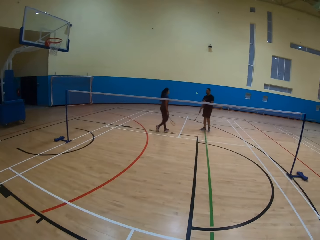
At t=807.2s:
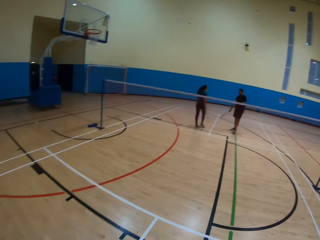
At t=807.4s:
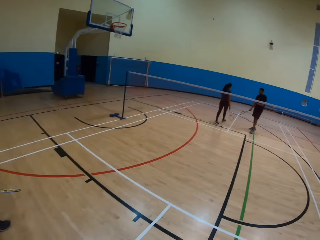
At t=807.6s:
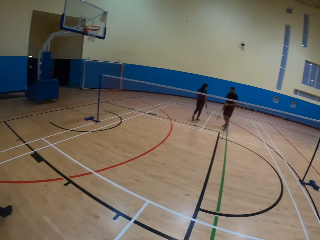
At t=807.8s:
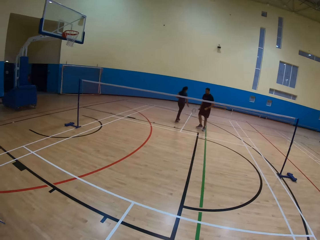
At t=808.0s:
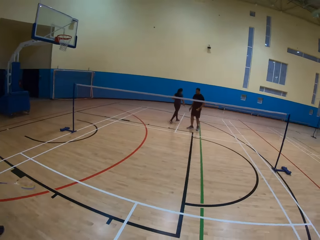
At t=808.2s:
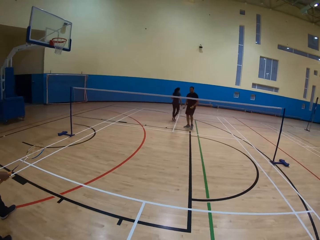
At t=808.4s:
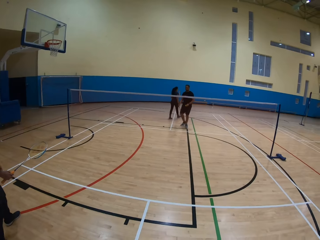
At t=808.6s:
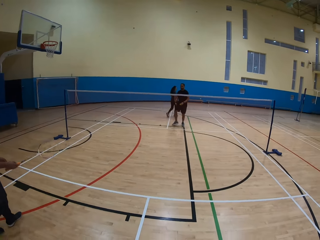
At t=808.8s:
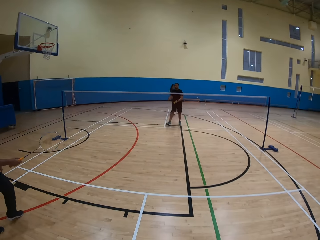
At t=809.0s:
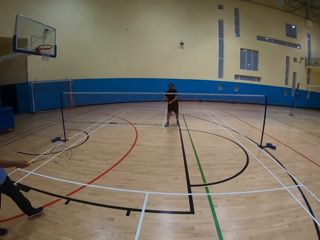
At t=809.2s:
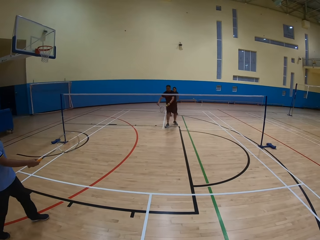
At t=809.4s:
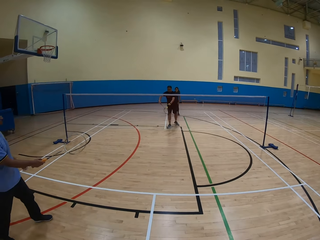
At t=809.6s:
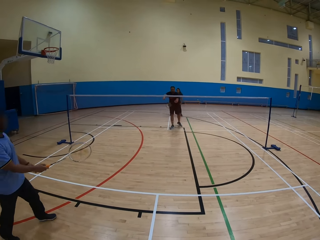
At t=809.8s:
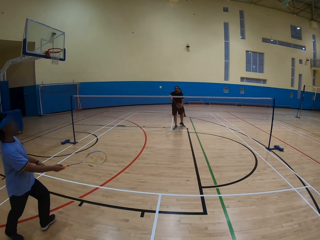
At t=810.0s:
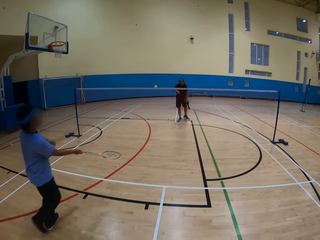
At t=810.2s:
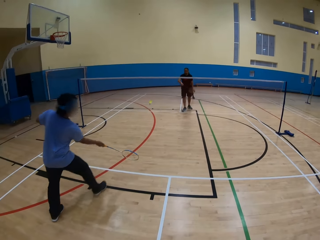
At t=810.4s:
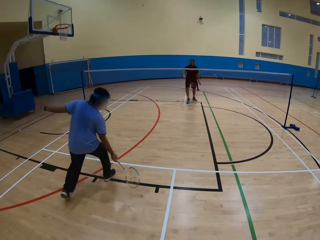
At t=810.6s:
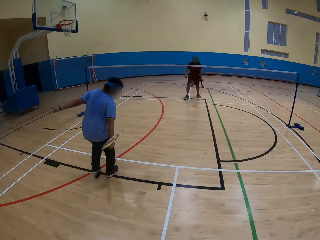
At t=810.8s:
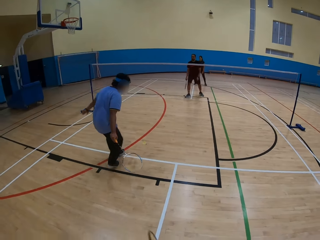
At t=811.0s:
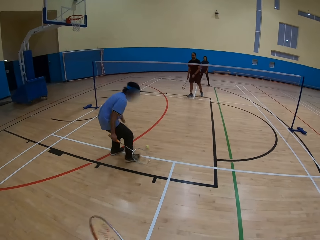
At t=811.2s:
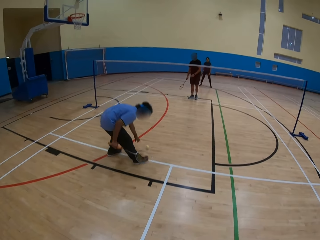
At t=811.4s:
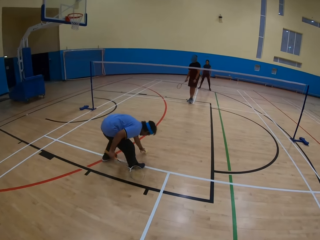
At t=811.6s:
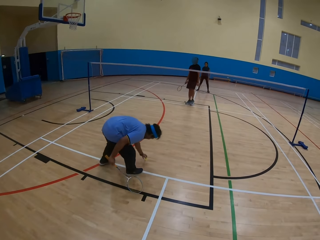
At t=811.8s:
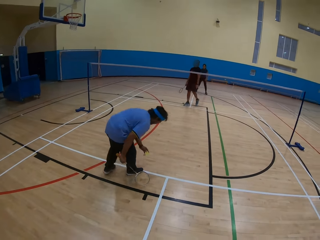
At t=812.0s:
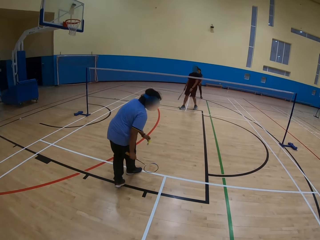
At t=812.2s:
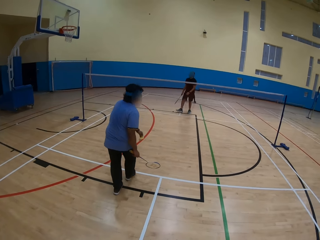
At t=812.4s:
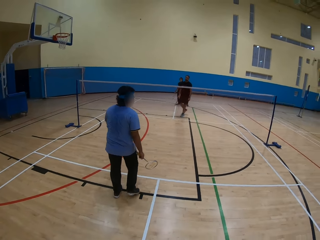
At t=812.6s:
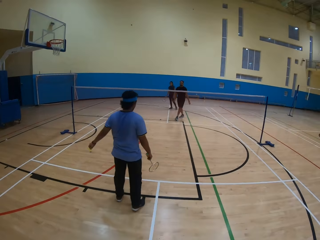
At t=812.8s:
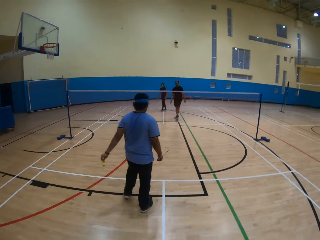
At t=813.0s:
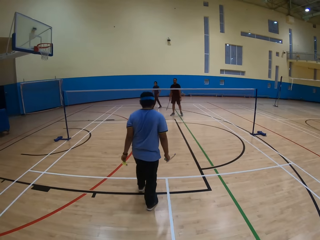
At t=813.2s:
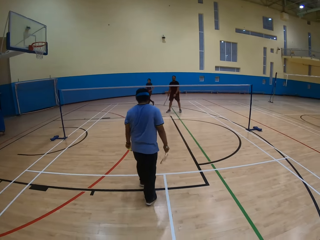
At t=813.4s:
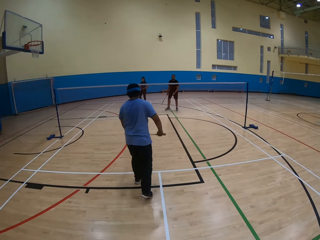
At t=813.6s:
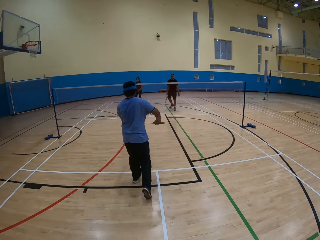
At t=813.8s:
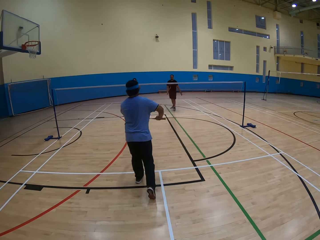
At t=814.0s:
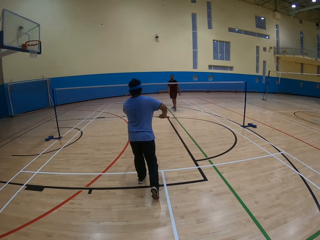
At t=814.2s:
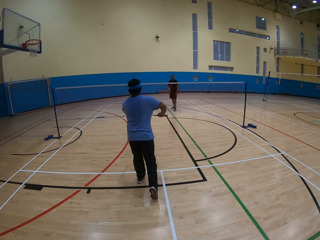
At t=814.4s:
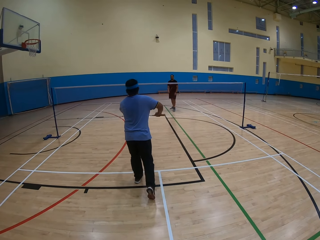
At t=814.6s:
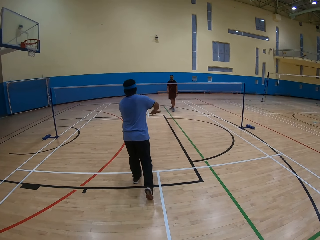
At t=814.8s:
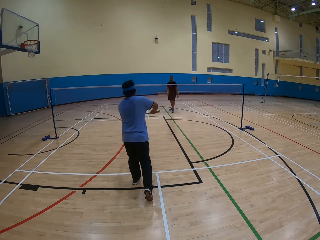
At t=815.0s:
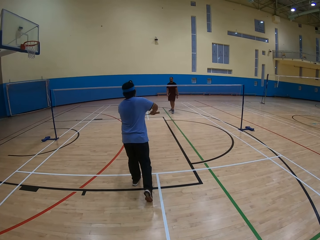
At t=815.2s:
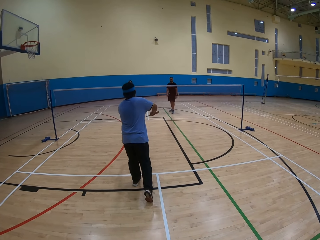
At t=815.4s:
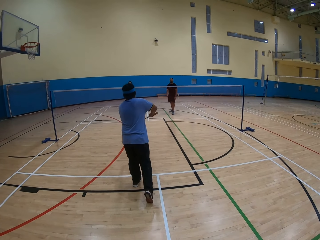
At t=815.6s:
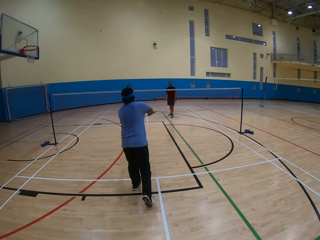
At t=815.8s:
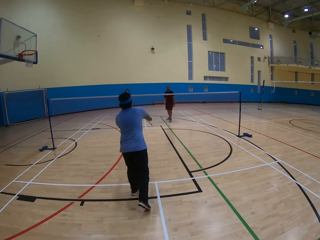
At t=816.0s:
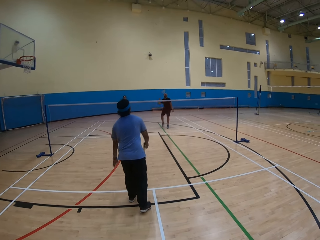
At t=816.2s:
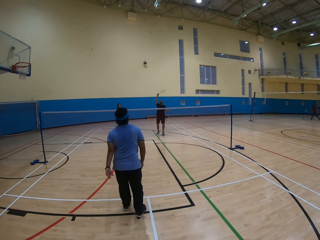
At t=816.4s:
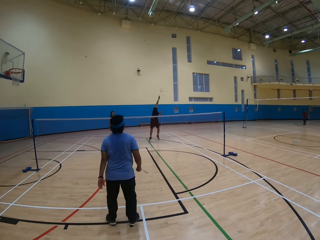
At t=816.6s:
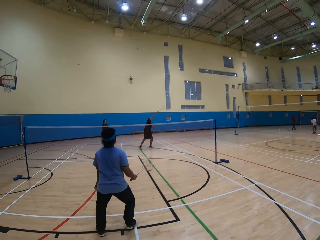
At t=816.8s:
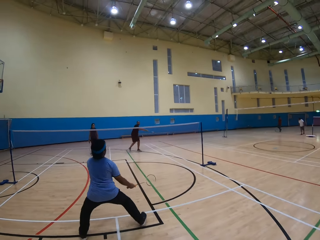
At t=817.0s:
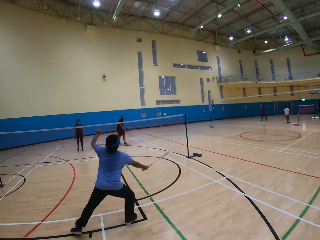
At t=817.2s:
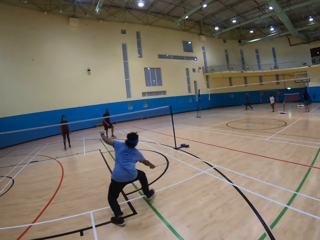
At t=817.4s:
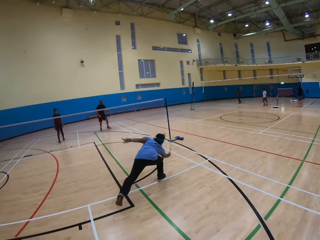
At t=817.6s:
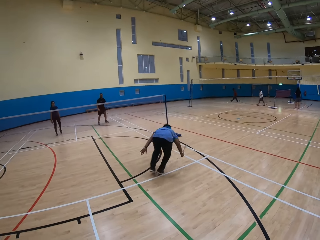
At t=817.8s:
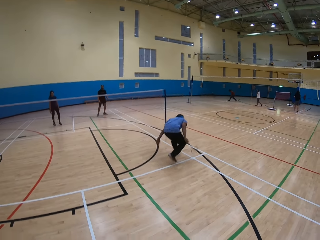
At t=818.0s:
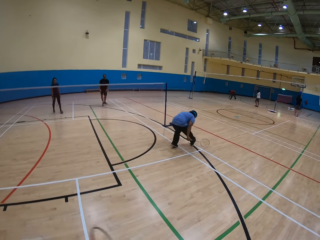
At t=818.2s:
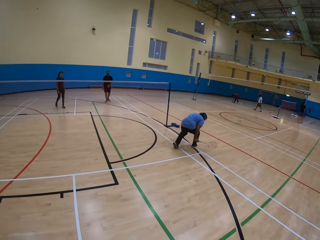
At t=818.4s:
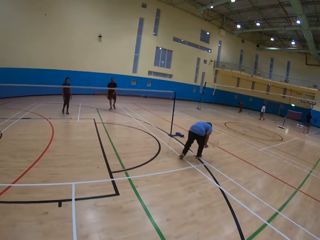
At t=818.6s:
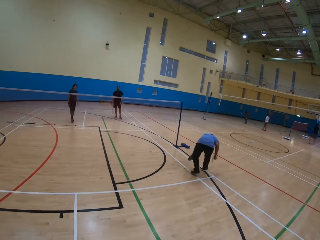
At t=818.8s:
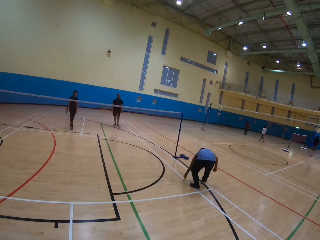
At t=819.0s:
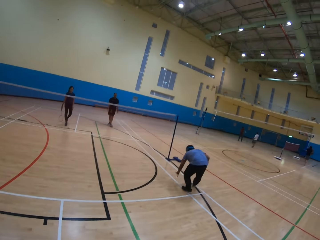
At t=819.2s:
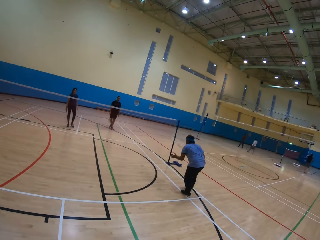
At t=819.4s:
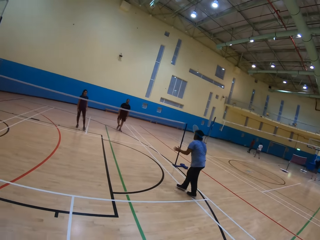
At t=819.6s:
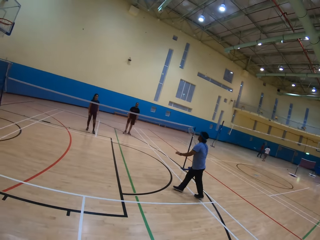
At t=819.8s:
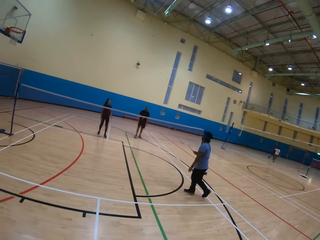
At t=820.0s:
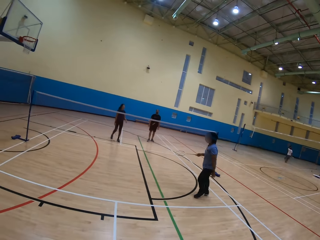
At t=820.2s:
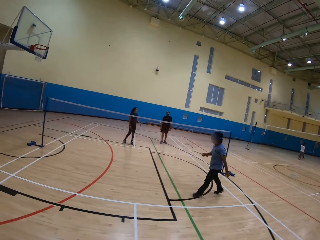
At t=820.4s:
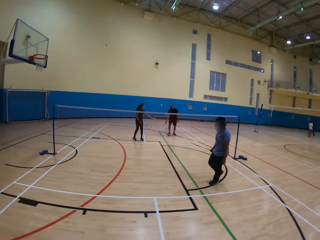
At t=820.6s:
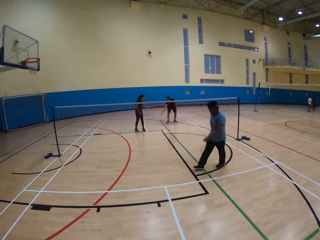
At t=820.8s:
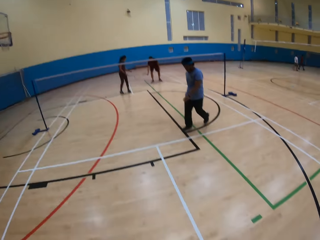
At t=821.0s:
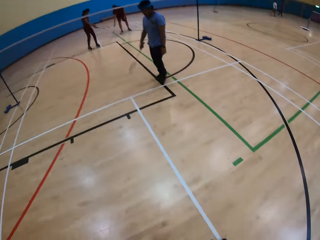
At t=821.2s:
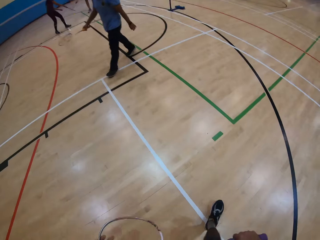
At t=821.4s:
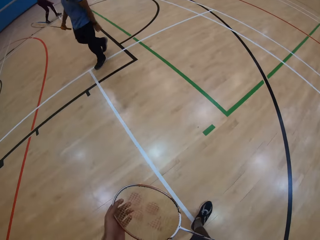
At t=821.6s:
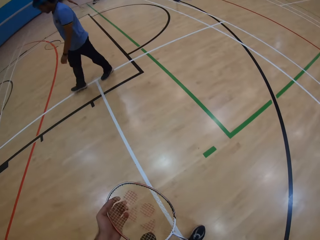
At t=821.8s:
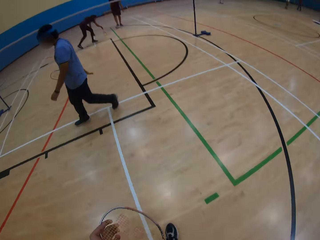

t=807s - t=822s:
A lady passes the ball to a man. The man throws the ball. The camera wearer looks around. Another man collects the ball. The other man throws the ball. The first man throws the ball. The other man collects the ball.

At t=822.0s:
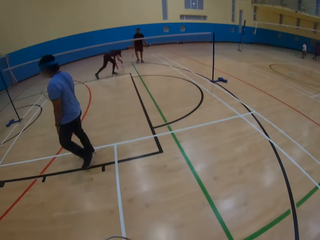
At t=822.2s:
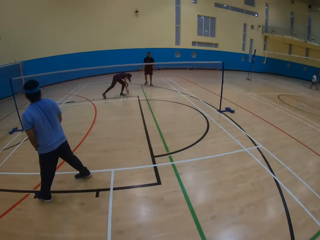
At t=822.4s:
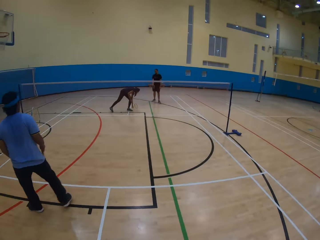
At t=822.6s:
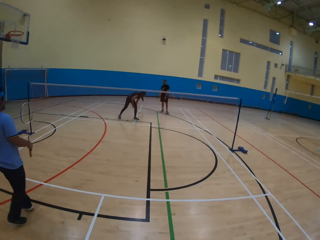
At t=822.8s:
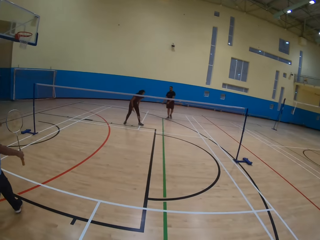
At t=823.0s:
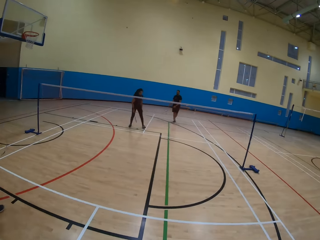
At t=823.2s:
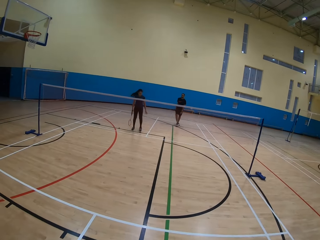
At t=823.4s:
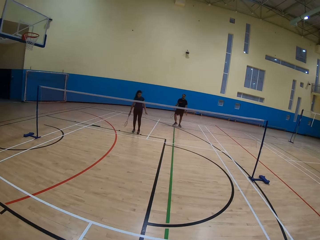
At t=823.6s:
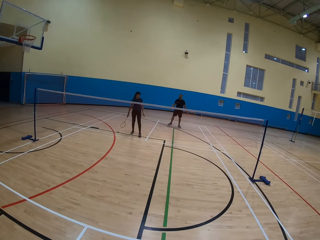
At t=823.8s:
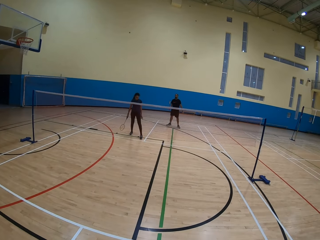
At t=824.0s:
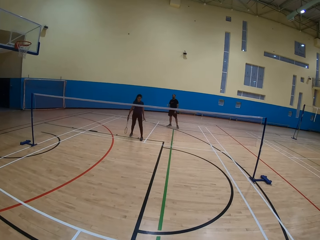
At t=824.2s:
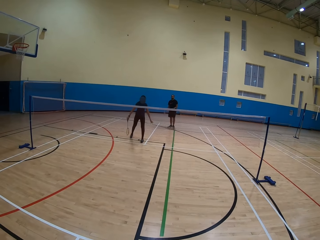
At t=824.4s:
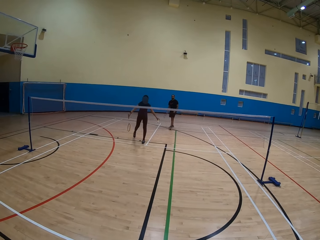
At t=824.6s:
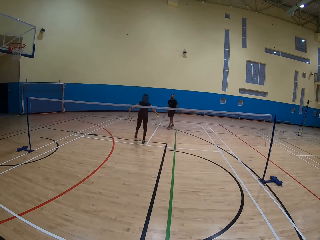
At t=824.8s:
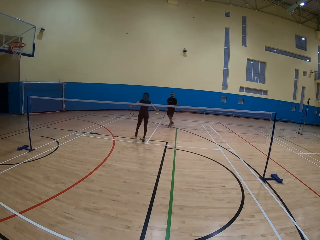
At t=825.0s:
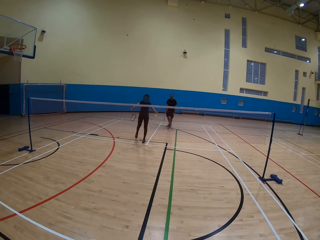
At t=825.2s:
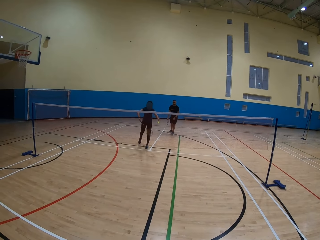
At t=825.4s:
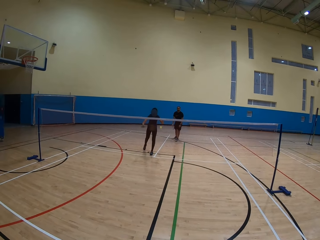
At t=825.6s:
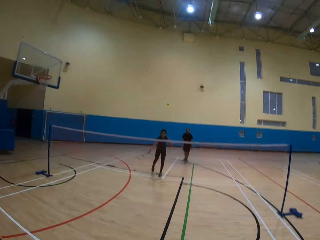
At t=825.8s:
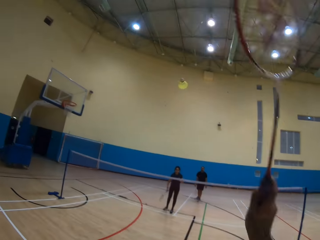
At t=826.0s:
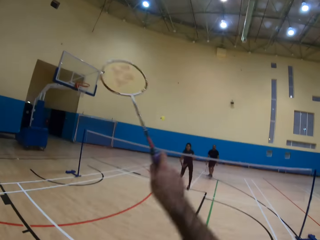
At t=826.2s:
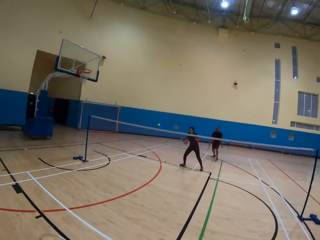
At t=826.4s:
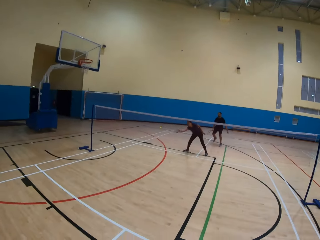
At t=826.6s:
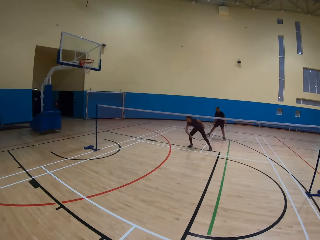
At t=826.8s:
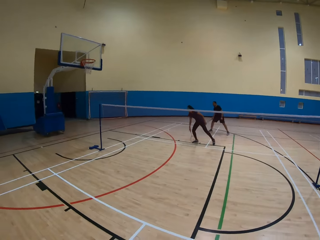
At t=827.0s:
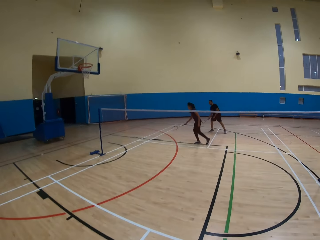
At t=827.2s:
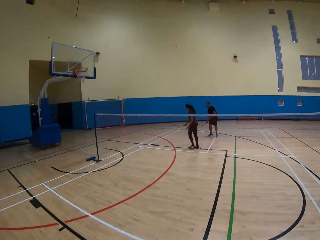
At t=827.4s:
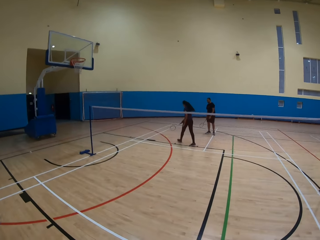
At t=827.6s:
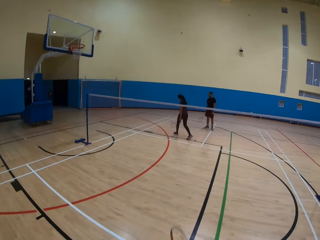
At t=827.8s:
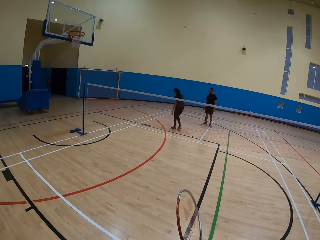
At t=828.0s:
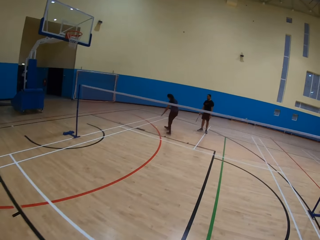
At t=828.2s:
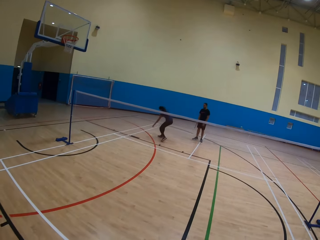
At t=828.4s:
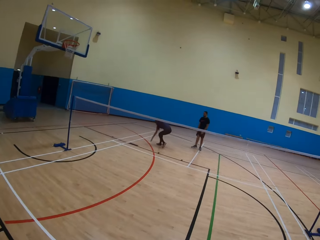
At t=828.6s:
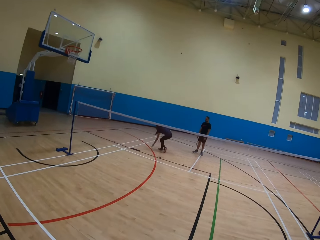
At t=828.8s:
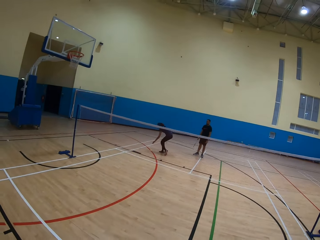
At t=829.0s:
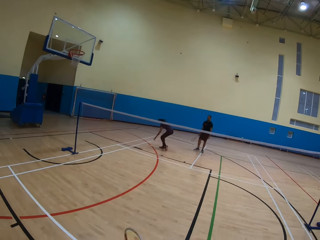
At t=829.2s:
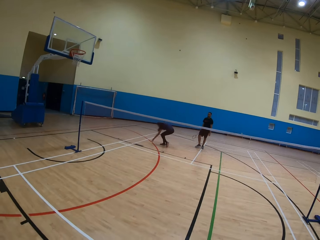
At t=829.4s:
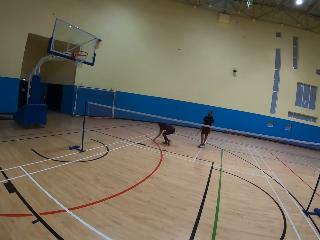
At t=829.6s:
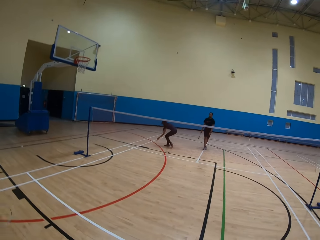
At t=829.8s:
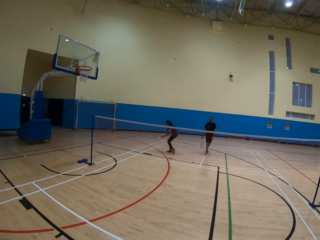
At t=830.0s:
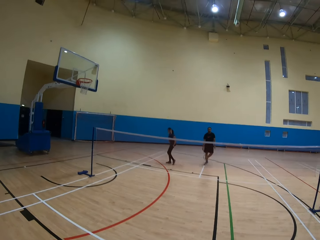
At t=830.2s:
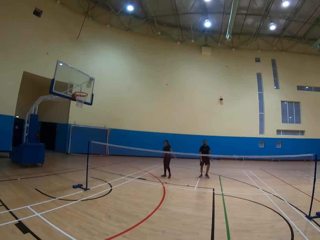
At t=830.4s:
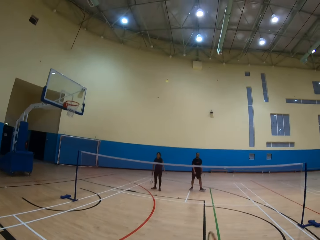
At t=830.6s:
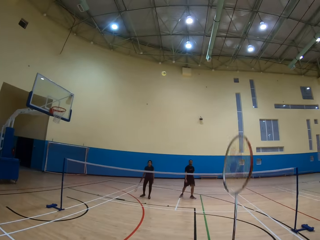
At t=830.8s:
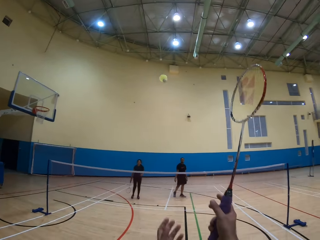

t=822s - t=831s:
A woman hits the shuttlecock. The camera wearer plays the game. They hit the shuttlecock. The woman moves around. The woman picks up the shuttlecock on the ground.
